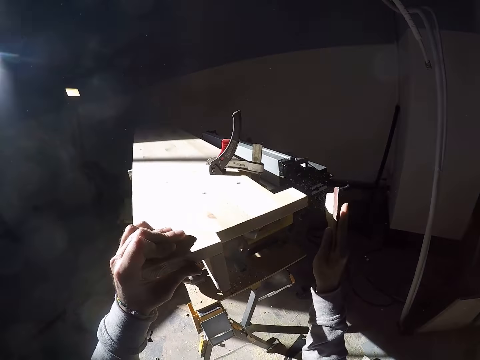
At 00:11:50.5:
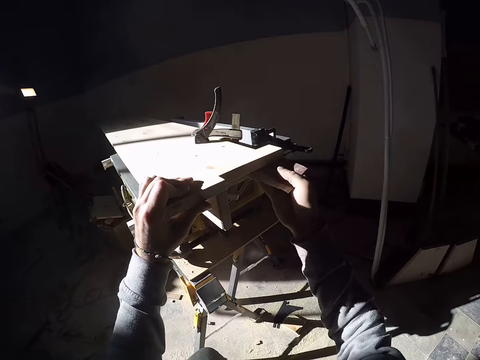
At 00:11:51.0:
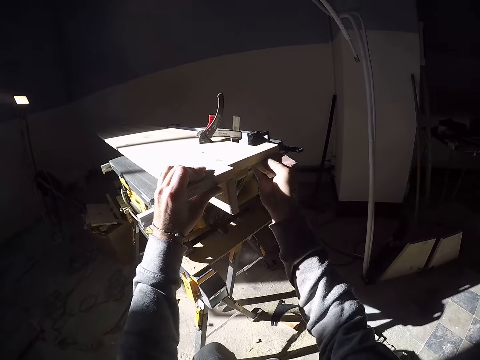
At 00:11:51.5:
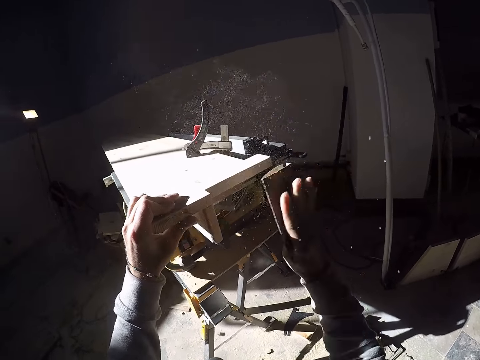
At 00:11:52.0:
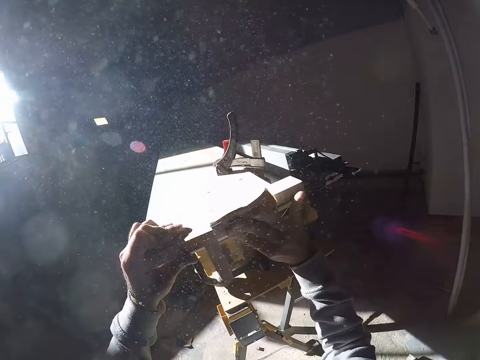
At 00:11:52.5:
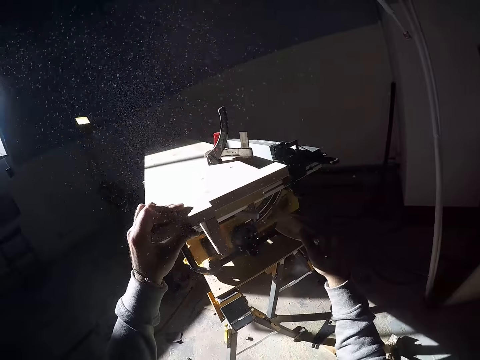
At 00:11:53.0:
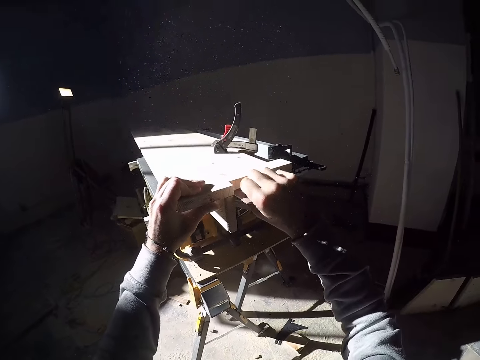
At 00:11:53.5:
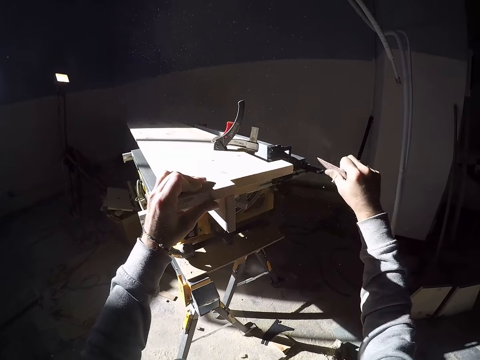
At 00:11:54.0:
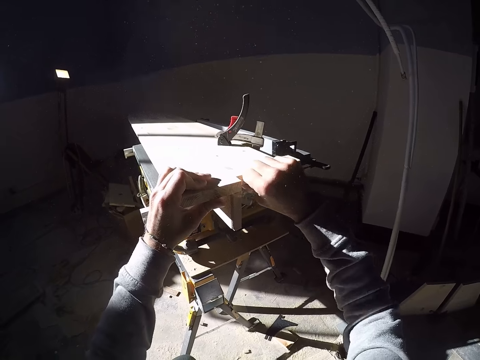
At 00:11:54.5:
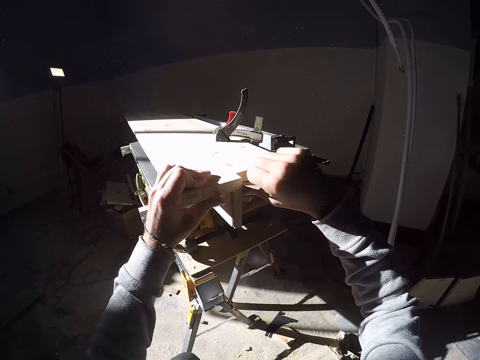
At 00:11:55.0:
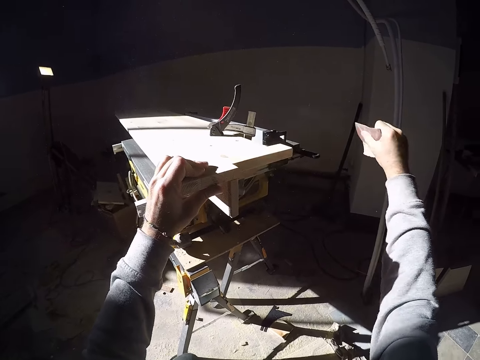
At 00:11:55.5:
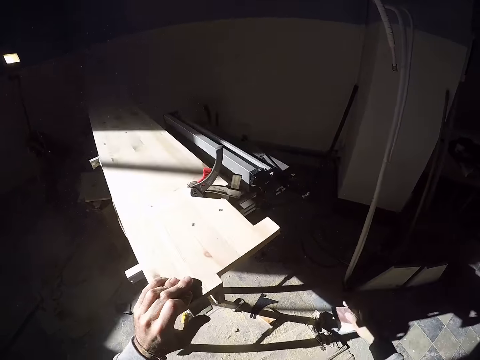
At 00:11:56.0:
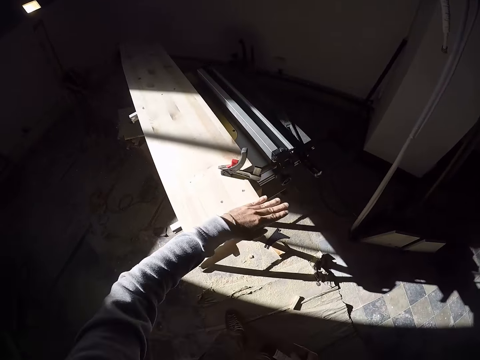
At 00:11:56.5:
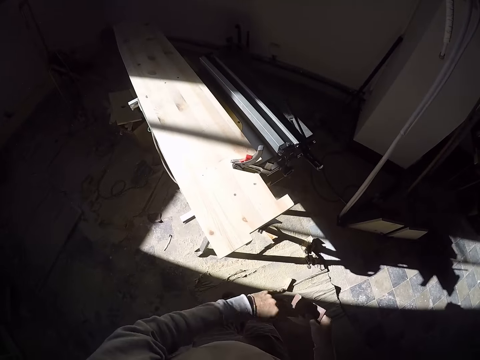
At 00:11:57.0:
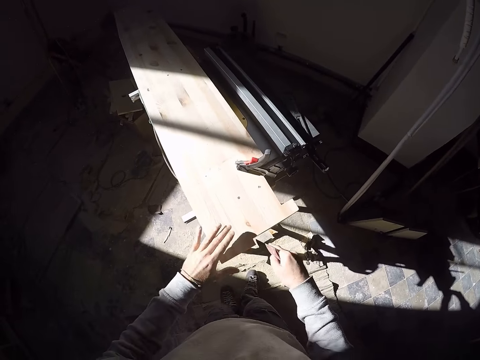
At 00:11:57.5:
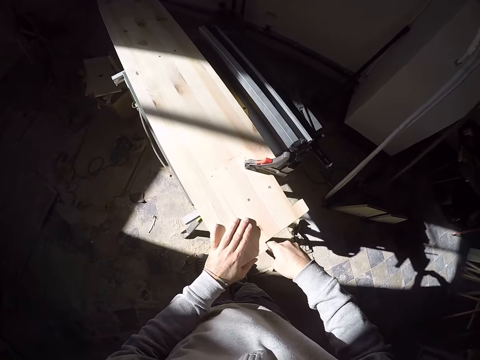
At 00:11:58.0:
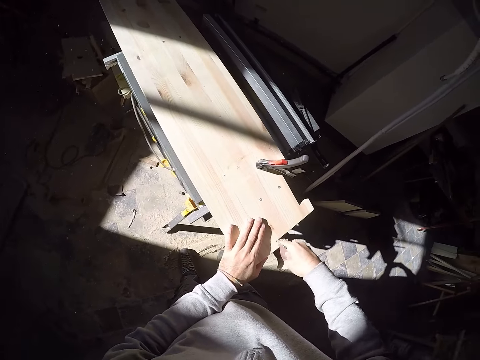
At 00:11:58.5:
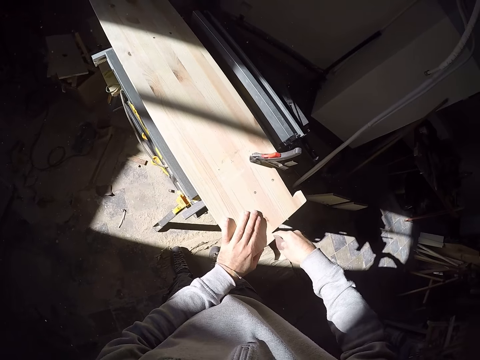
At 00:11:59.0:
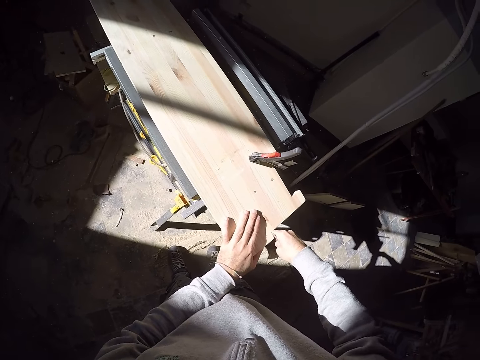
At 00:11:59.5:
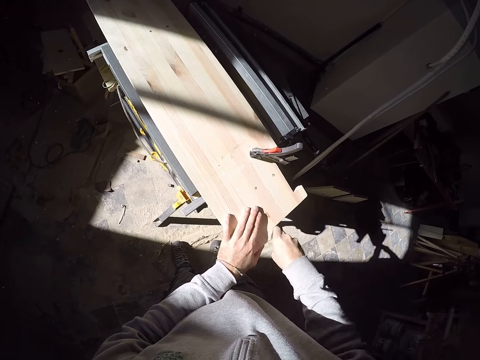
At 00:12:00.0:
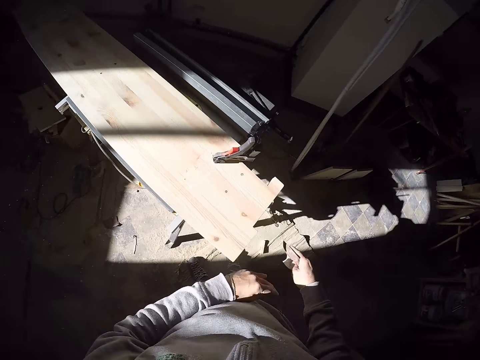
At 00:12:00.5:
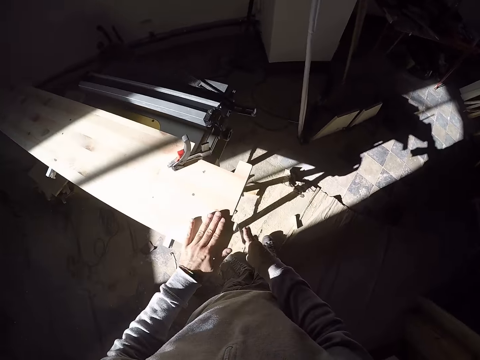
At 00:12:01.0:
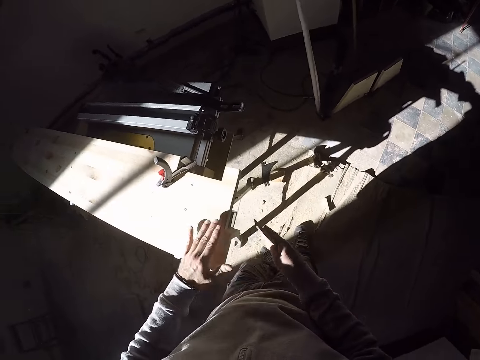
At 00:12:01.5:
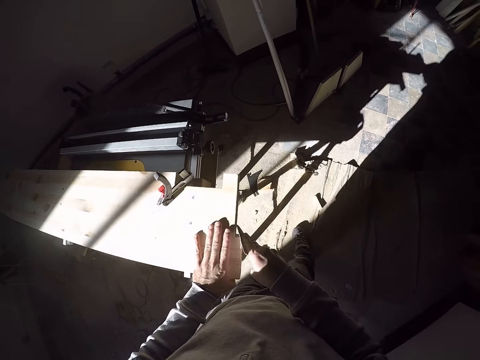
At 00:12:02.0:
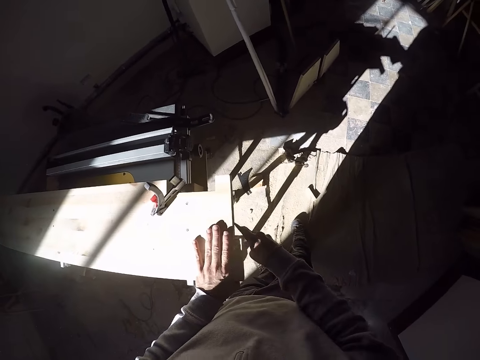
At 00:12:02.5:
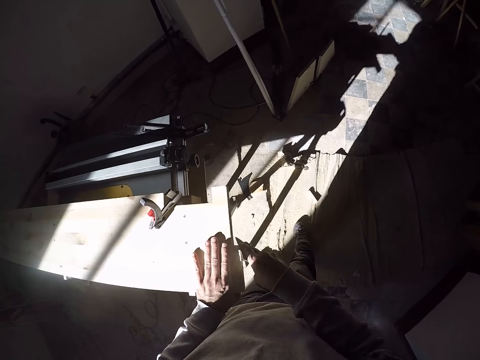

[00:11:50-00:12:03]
The camera wearer dusts the plank on the jointer with his left hand. He holds the plank to the jointer with his left hand. He files the plank on the jointer with the sandpaper in his right hand. He dusts the plank on the jointer with his left hand. He holds the plank to the jointer with his left hand. He files the plank on the jointer with the sandpaper in his right hand. He dusts the plank on the jointer with his left hand. He holds the plank to the jointer with his left hand. He files the plank on the jointer with the sandpaper in his right hand.

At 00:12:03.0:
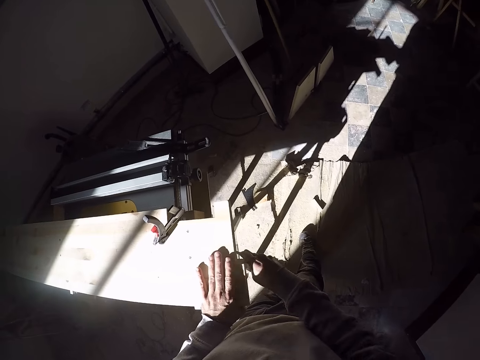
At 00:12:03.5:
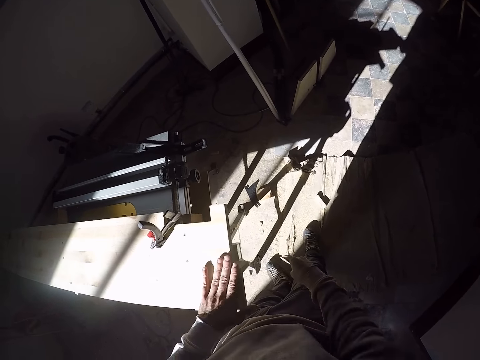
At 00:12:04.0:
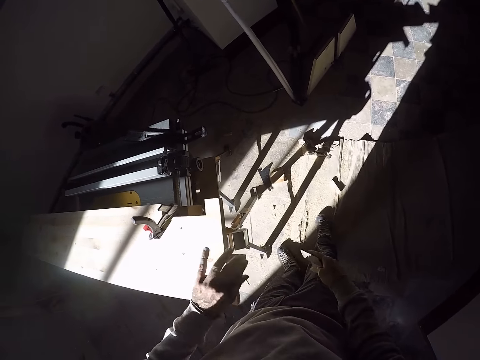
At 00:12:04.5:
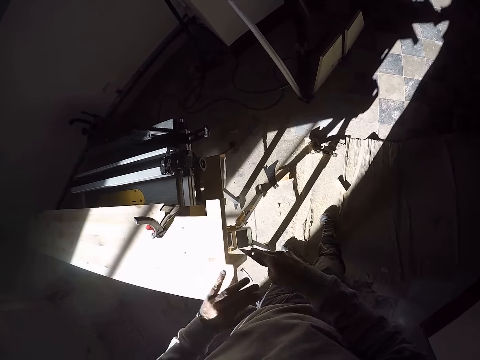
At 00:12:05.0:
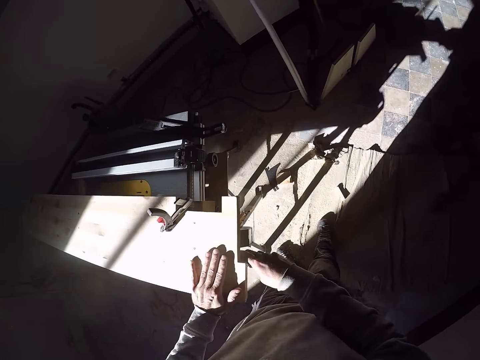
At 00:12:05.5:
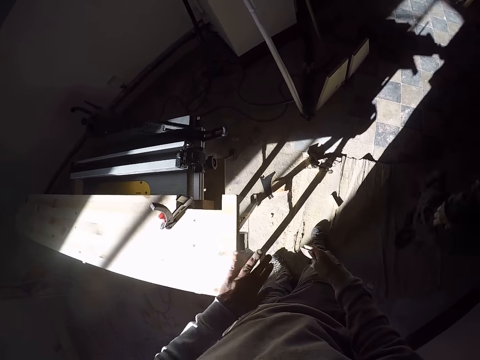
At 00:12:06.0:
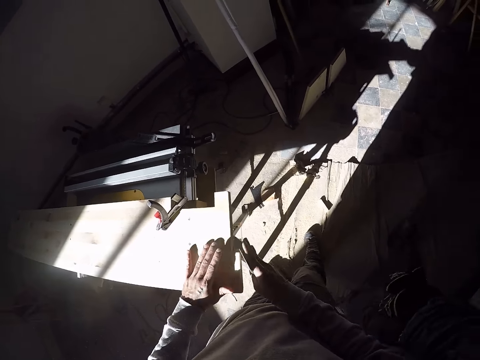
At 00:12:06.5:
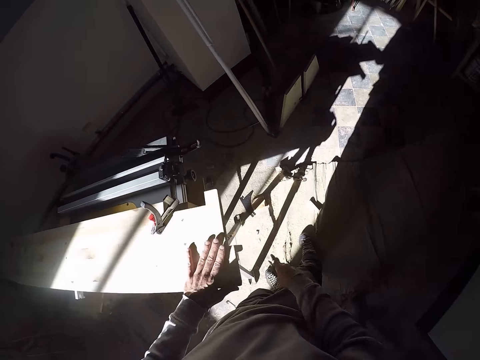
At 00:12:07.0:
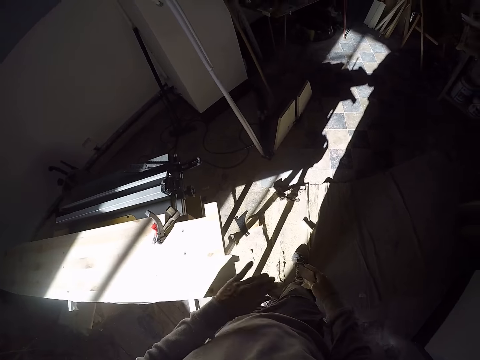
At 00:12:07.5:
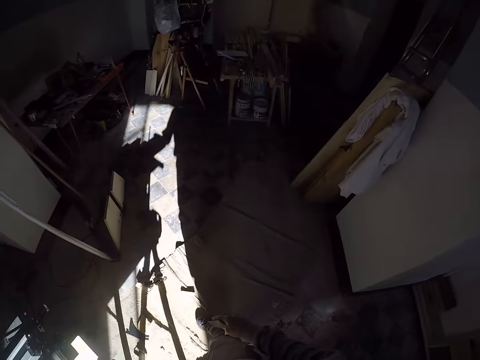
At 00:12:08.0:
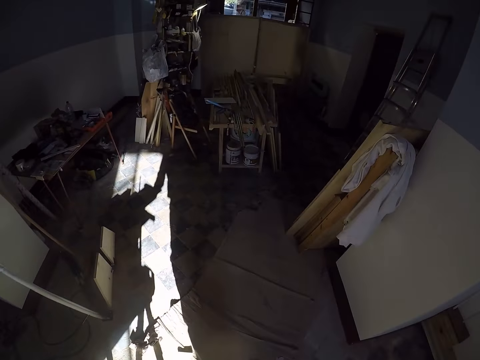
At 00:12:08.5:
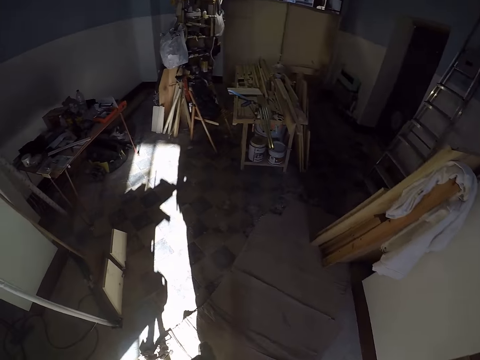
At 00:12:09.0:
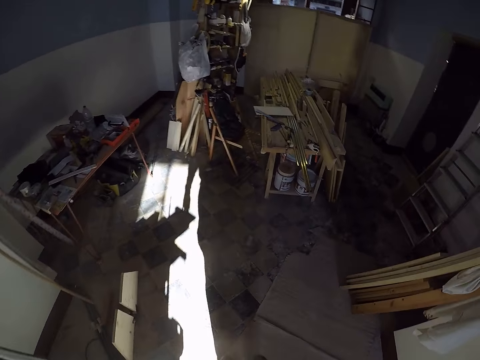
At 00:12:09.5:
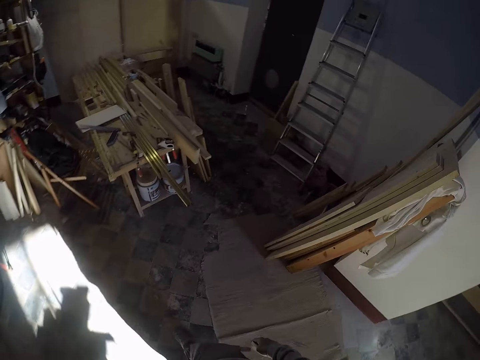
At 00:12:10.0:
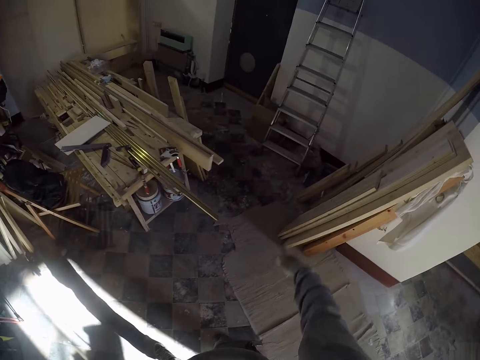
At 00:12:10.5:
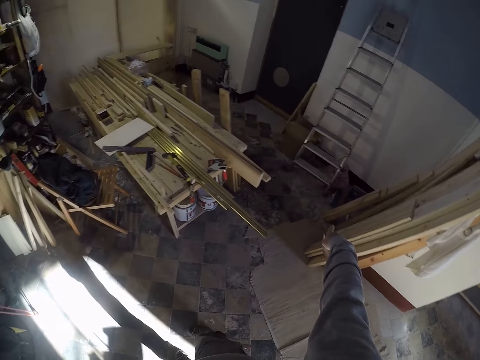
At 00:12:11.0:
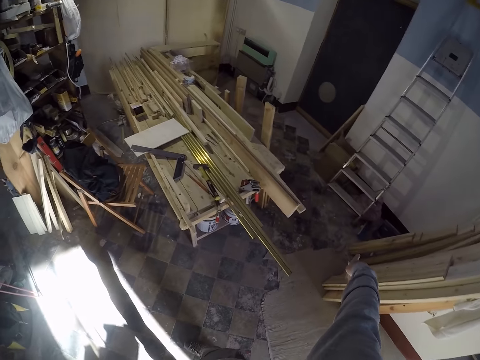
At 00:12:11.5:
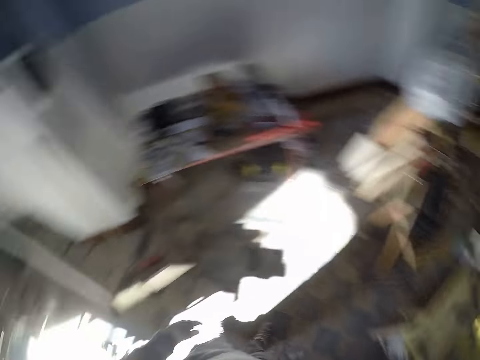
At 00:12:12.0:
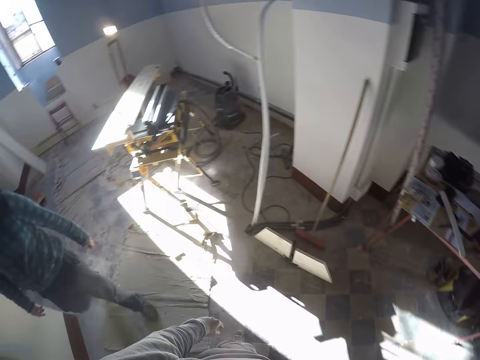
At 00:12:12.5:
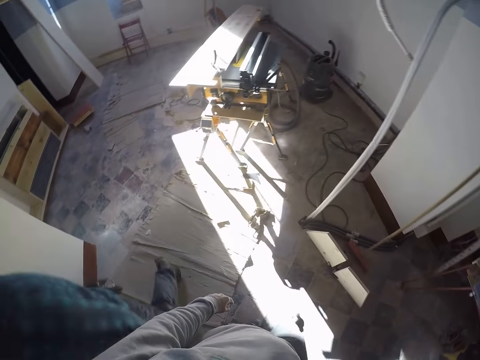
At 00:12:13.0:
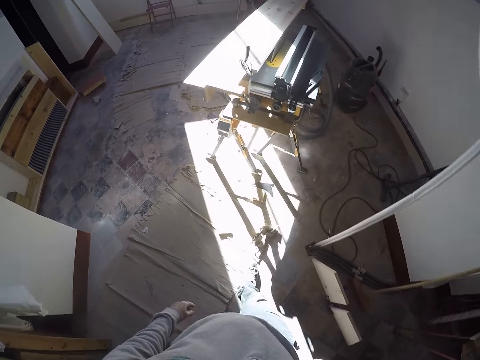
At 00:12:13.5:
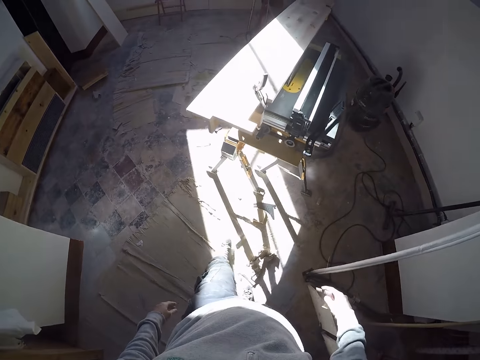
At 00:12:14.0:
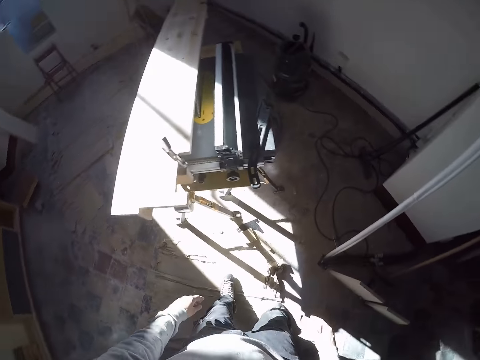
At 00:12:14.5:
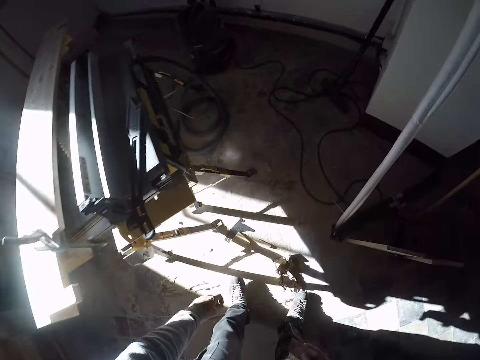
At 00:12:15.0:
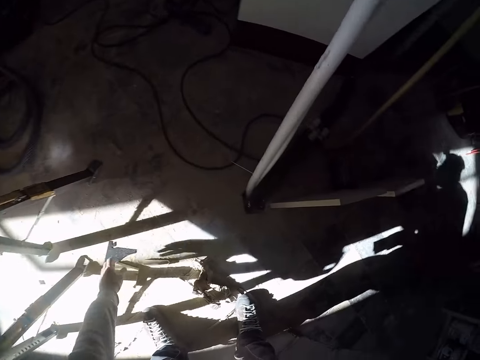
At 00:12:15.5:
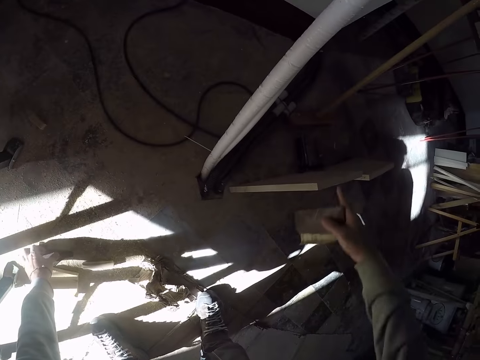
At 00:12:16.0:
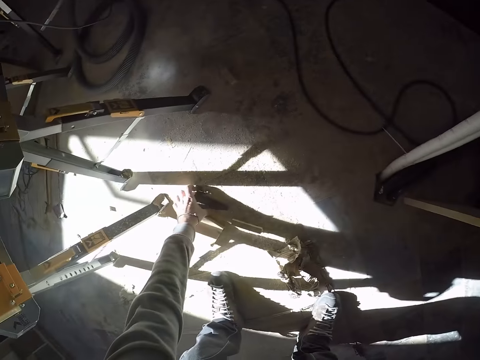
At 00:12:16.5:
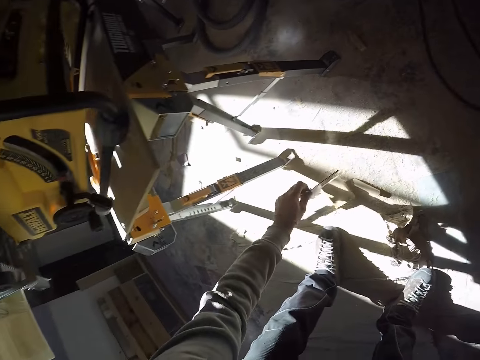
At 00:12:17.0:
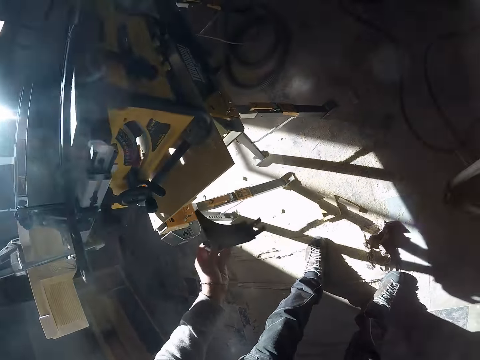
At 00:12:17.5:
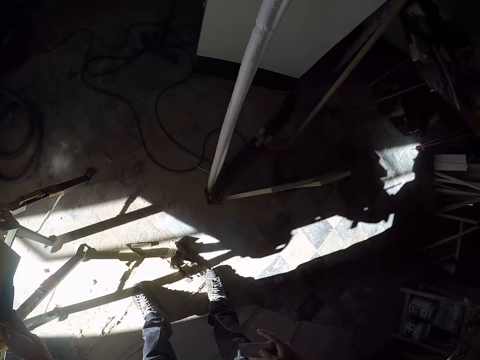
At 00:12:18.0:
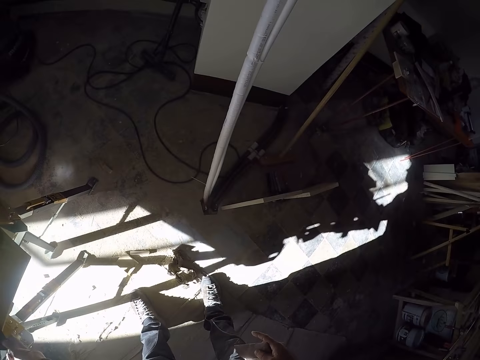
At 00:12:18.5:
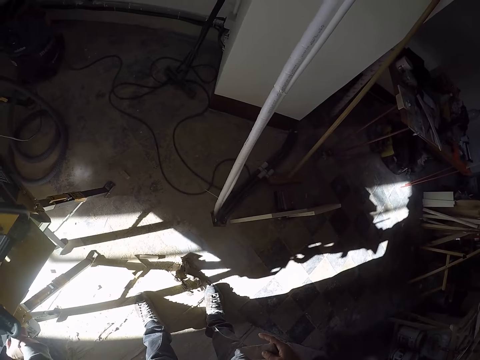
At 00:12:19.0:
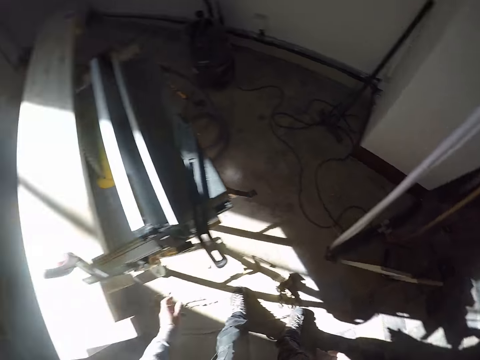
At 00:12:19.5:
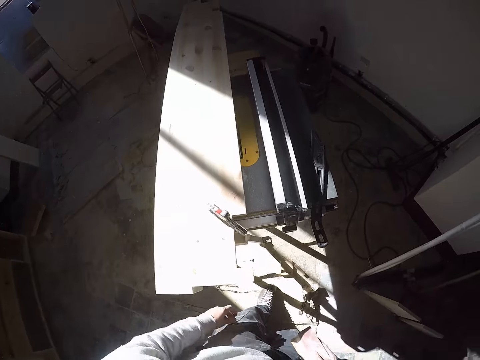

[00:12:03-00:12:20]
The camera wearer dusts the plank on the jointer with his left hand. He holds the plank to the jointer with his left hand. He files the plank on the jointer with the sandpaper in his right hand. He dusts the plank on the jointer with his left hand. He holds the plank to the jointer with his left hand. He files the plank on the jointer with the sandpaper in his right hand. He dusts the plank on the jointer with his left hand. He holds the plank to the jointer with his left hand. He walks in the workshop. He points at a pile of planks with his right hand. A man walks towards the pile of planks, past the camera wearer. The camera wearer walks to the jointer from the pile of planks. He picks up a plastic from the floor with his left hand. He places the plastic on the jointer with his left hand.
